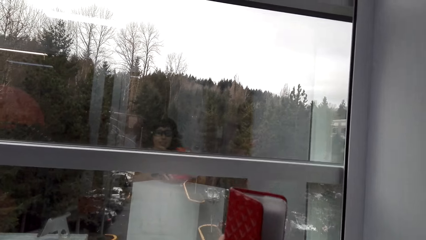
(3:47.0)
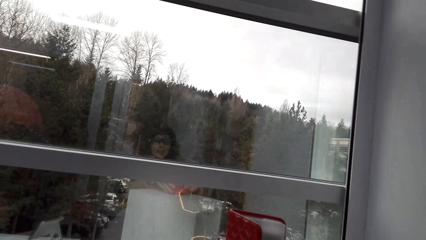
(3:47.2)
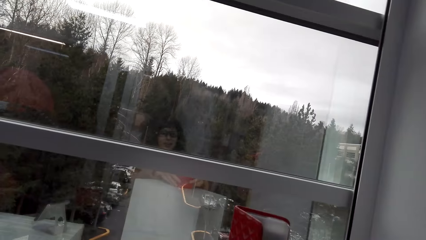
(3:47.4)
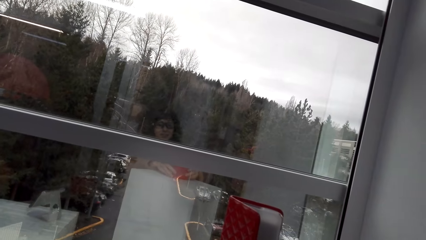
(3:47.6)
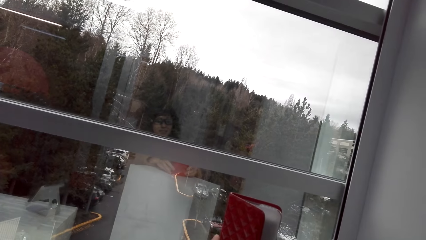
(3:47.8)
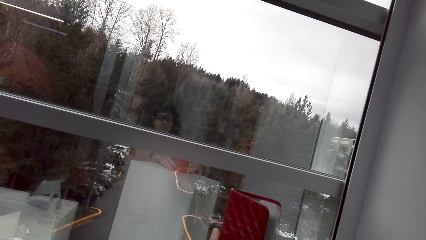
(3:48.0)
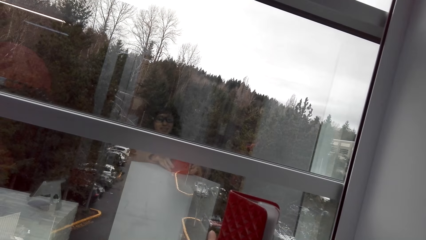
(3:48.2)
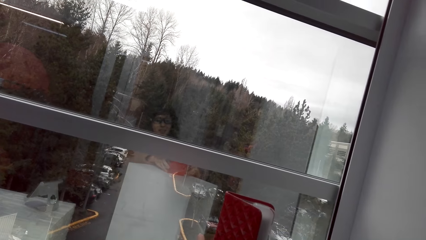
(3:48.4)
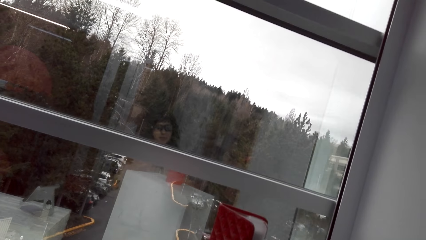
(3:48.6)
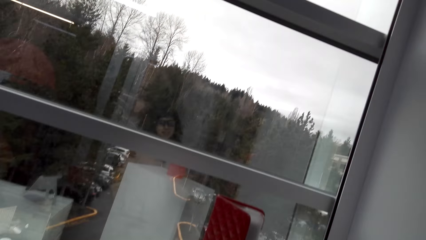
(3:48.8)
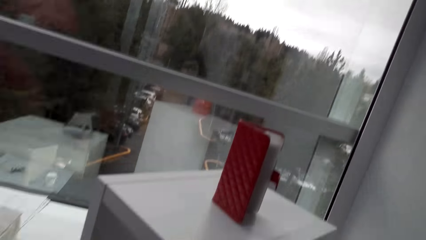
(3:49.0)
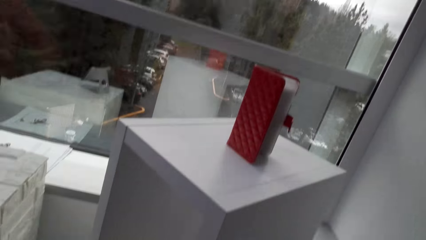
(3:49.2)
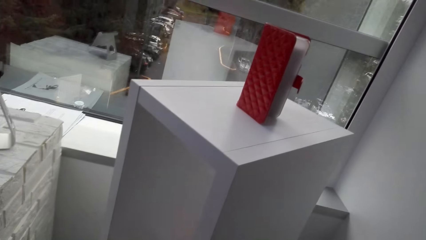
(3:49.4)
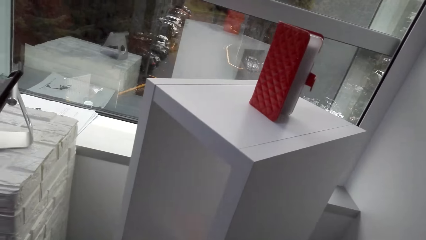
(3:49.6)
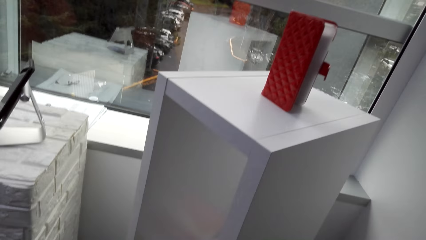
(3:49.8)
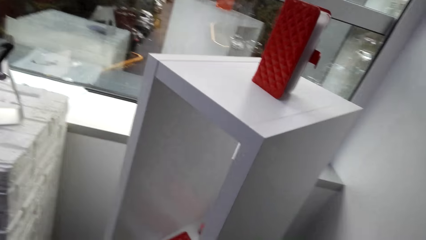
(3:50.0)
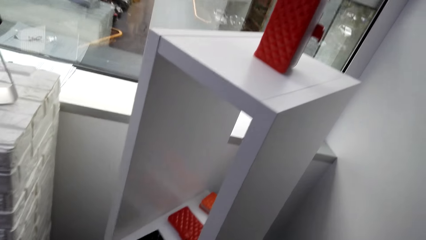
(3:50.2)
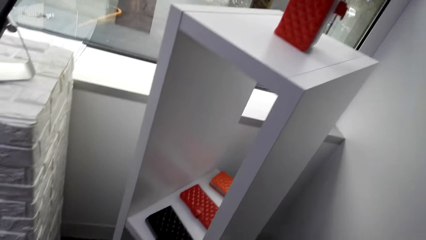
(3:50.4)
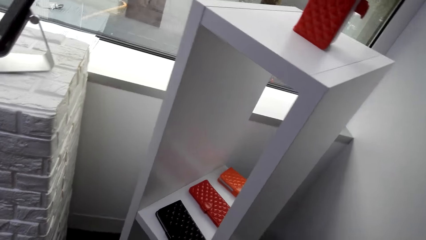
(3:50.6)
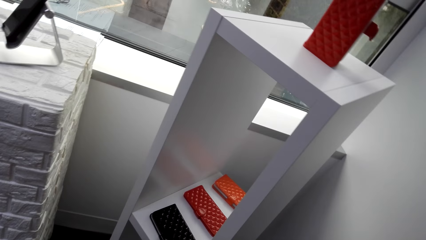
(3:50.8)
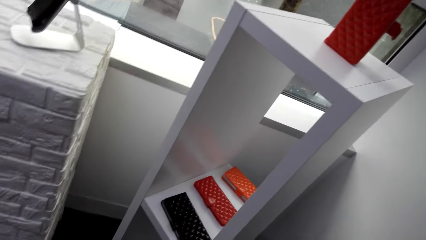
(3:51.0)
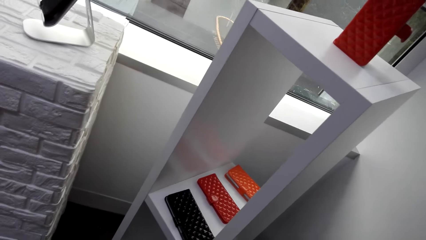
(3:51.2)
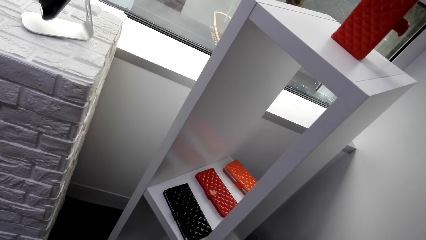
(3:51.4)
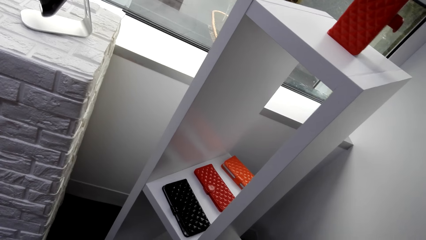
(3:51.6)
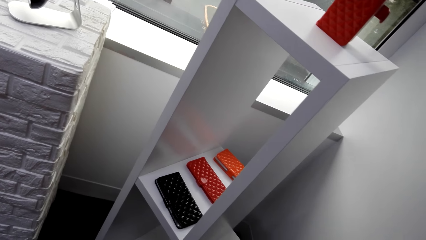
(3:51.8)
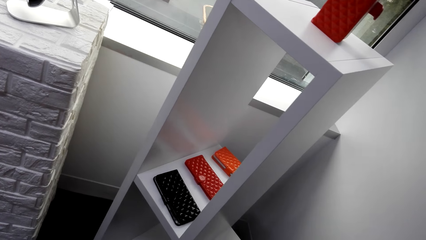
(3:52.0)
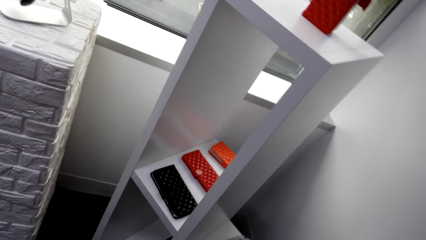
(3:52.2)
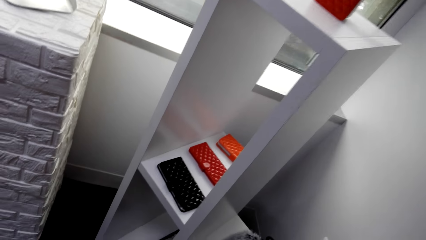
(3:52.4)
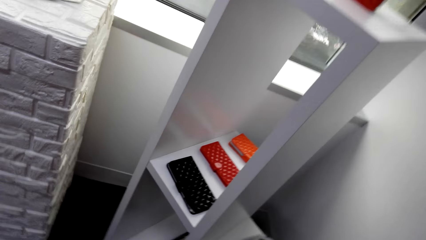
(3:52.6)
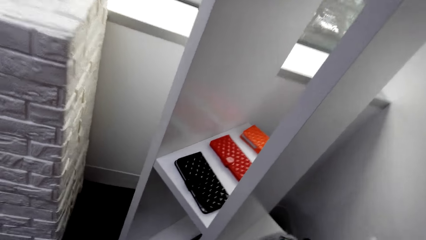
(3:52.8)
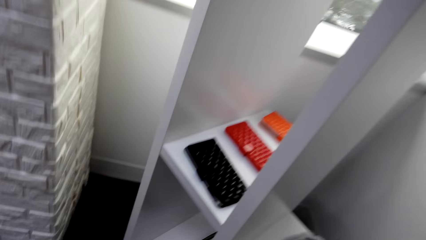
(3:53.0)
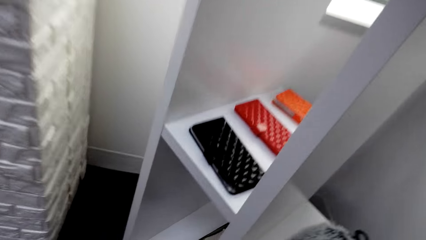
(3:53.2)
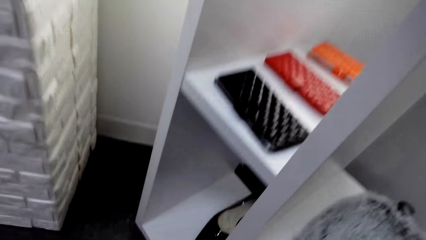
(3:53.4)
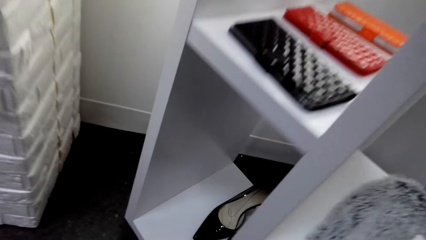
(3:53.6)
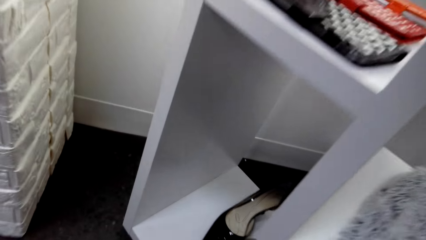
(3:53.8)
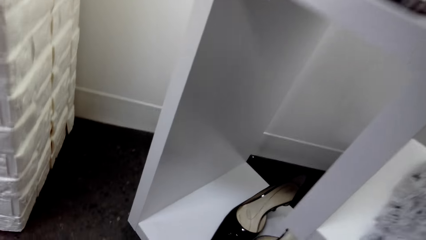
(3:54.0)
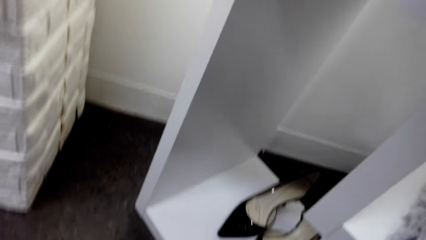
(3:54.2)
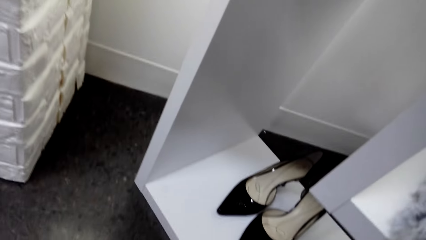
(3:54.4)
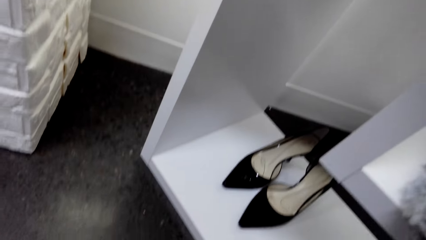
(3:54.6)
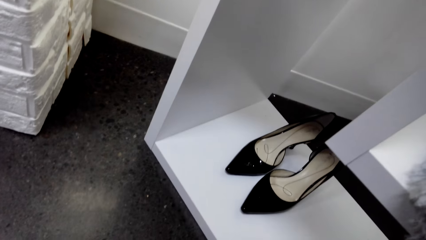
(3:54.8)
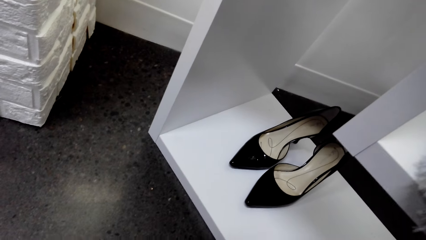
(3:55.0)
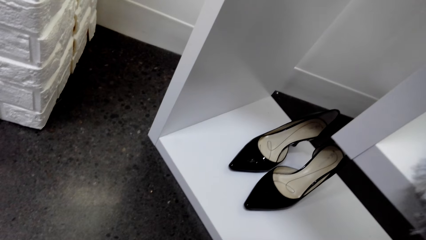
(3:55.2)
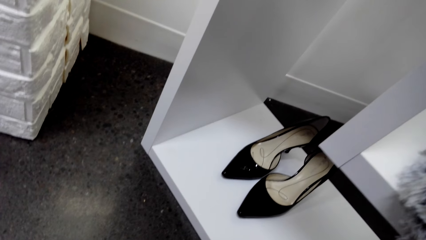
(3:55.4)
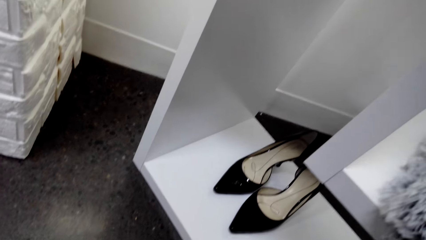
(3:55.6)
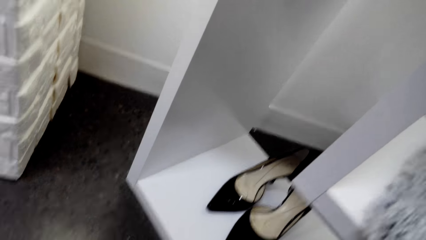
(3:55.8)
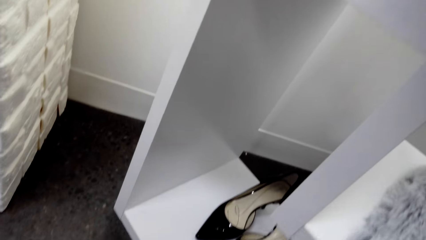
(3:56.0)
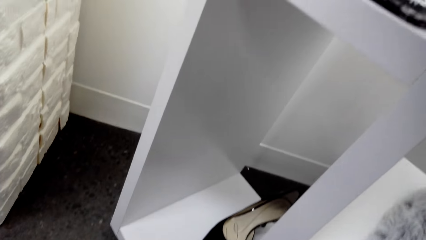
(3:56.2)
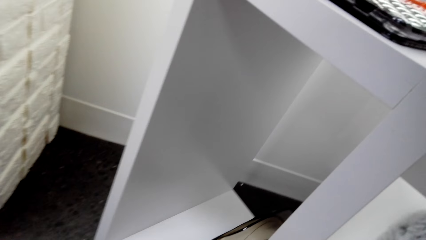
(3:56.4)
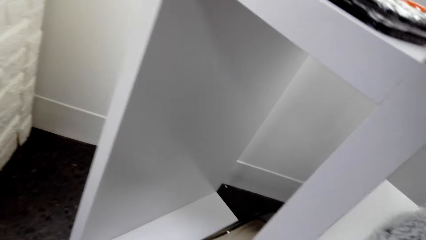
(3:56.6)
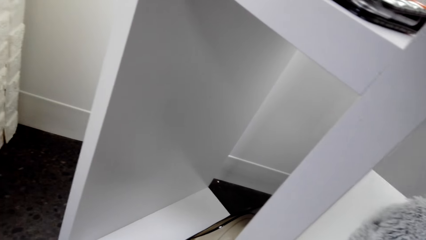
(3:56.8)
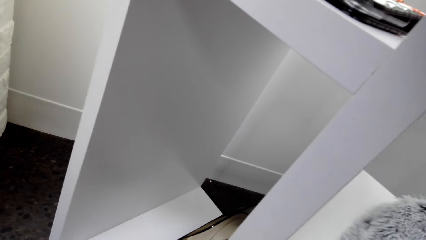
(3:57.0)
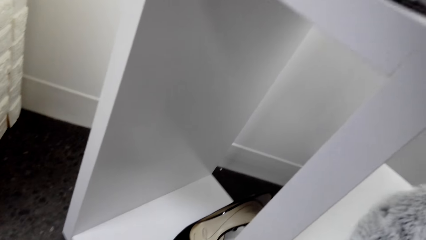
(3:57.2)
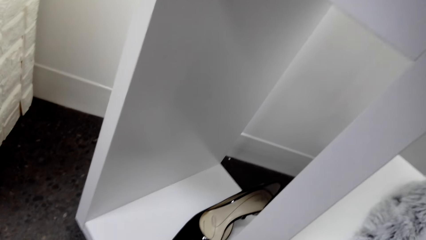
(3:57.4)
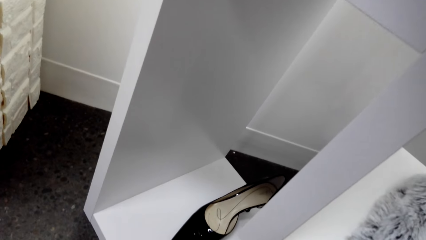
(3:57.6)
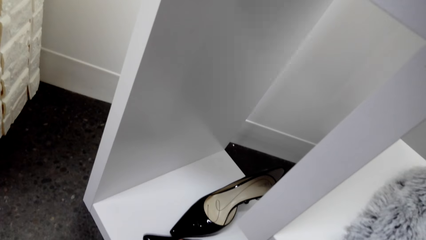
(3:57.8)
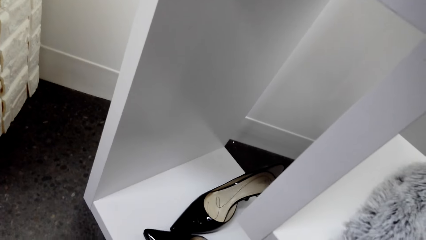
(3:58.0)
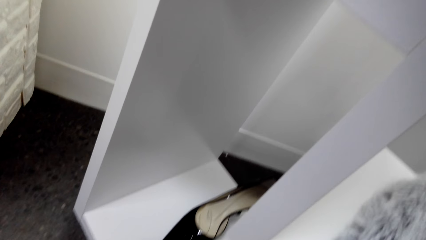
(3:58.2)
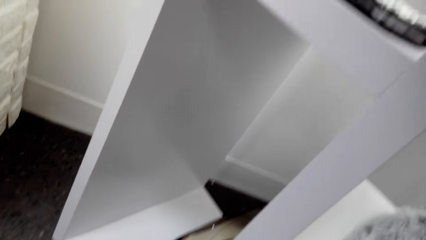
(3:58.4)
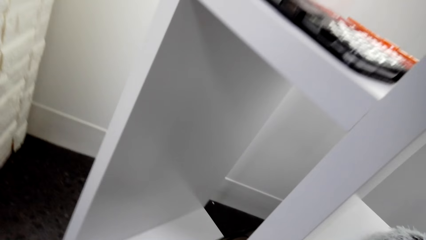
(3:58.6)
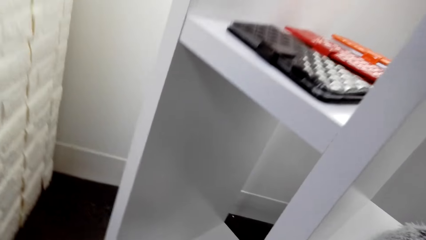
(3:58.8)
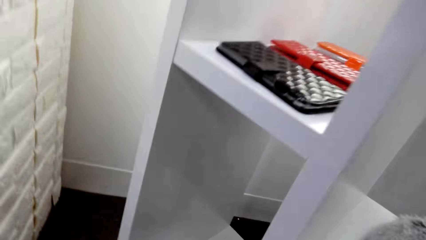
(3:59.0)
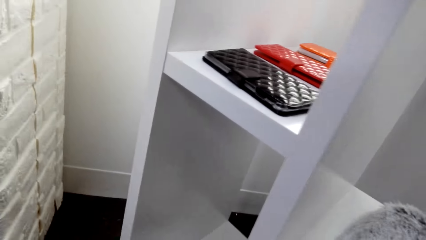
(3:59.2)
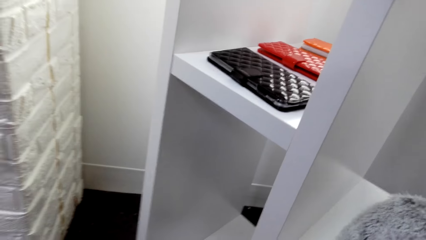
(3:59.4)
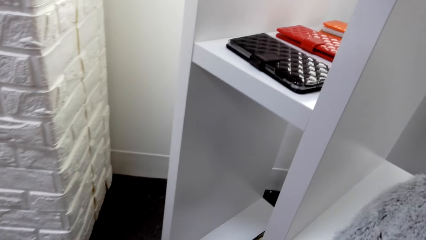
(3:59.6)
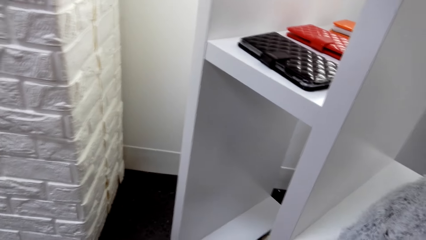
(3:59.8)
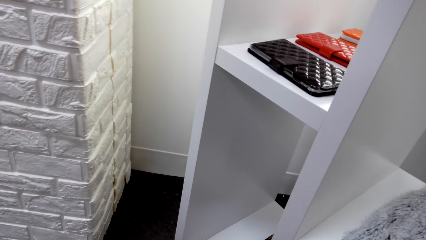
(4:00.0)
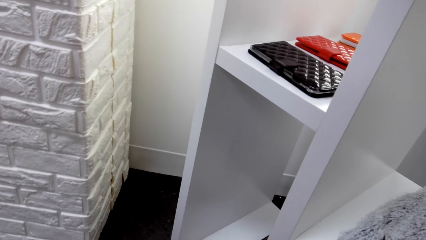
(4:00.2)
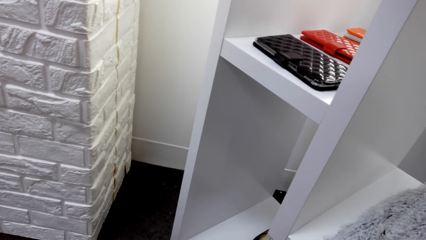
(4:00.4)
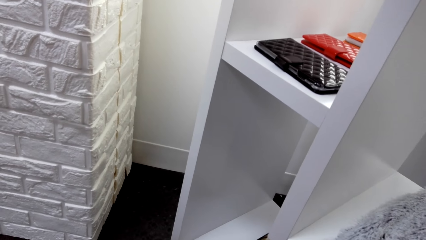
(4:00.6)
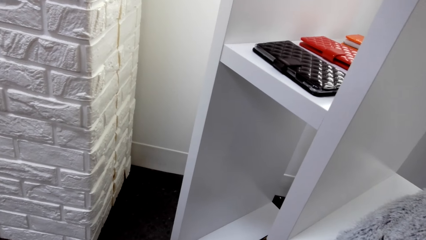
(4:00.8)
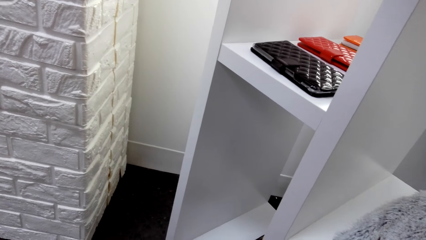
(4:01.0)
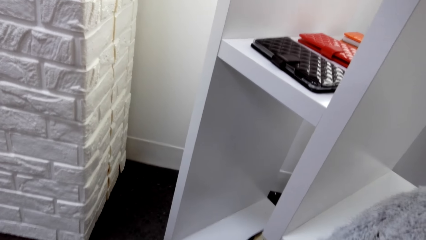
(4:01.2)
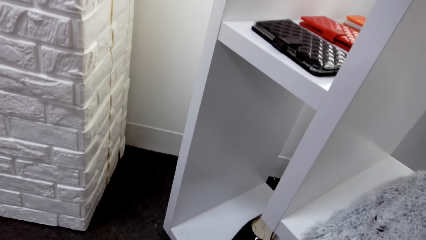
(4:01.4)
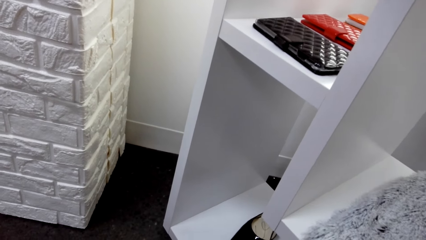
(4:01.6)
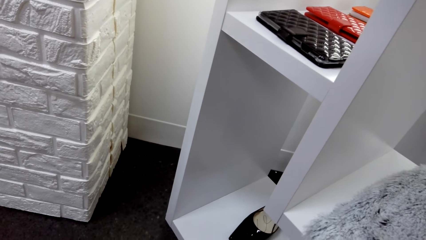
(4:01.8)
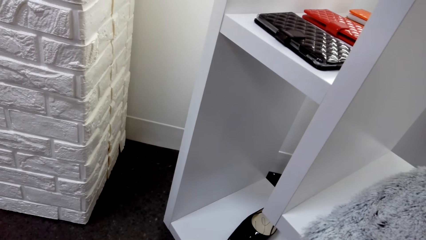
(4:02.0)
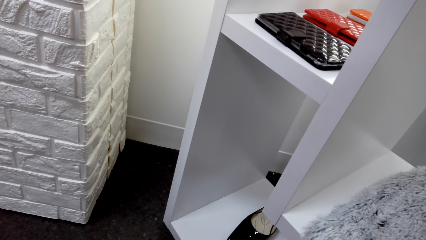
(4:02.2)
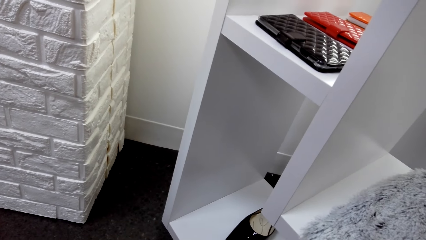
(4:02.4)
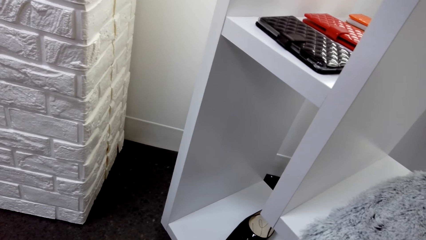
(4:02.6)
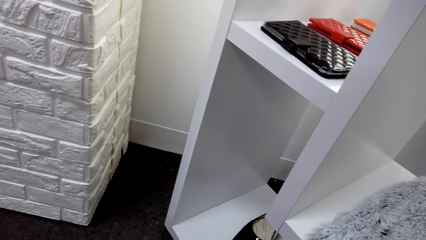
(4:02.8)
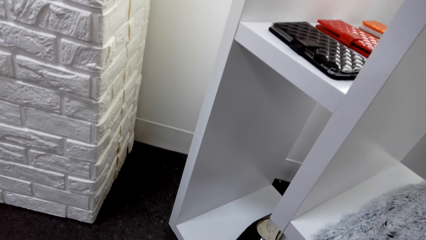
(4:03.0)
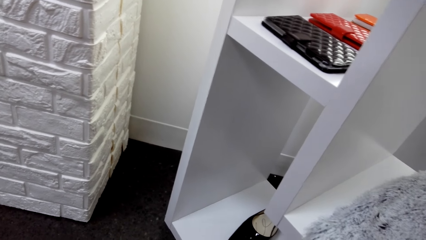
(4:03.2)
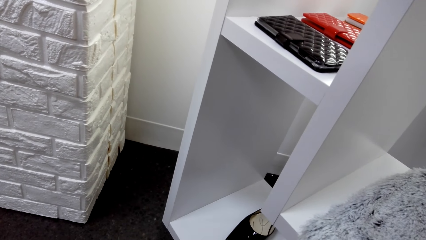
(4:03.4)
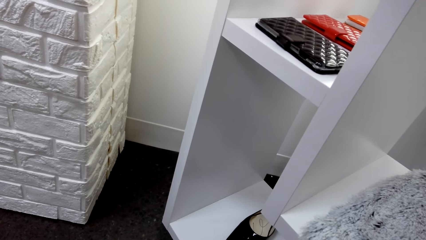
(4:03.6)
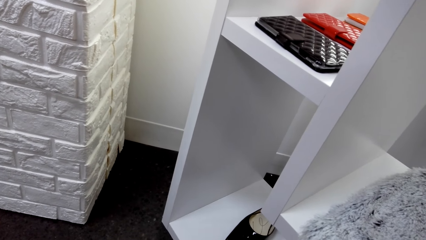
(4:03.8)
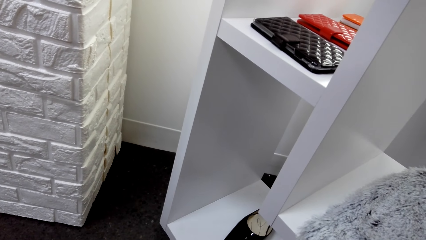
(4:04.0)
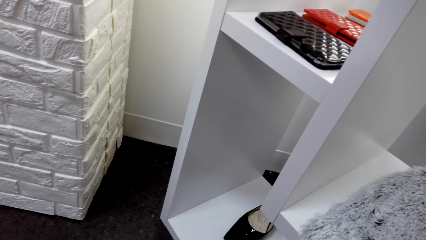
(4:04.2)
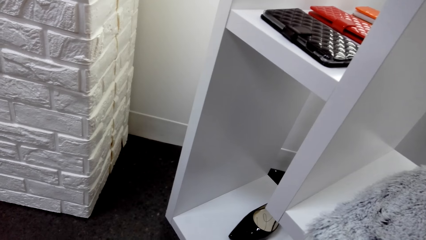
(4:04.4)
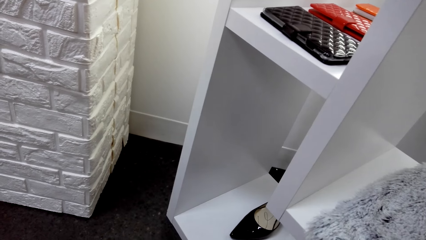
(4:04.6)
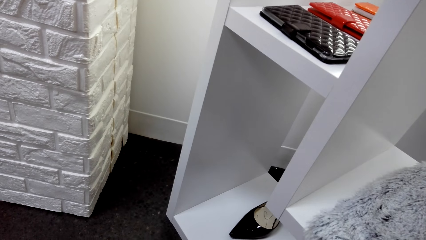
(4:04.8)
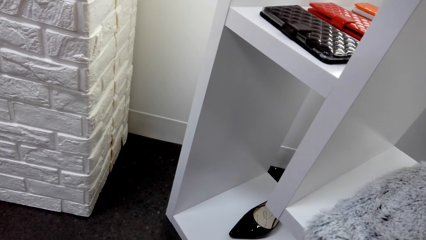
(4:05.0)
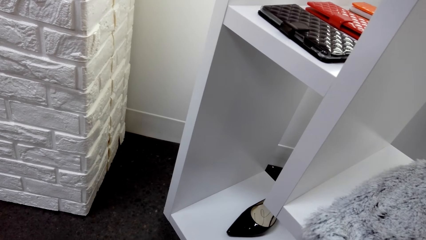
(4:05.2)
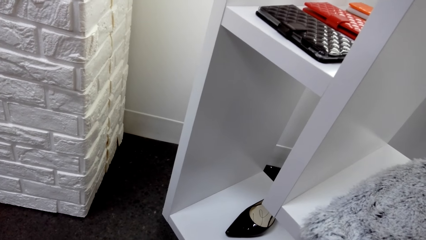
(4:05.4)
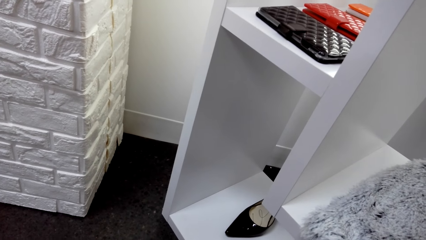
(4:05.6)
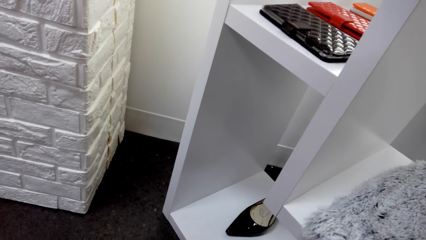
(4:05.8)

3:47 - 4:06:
The camera wearer holds the purse. They place the purse on the rack. They talk to a man. They look at the women's shoes.
